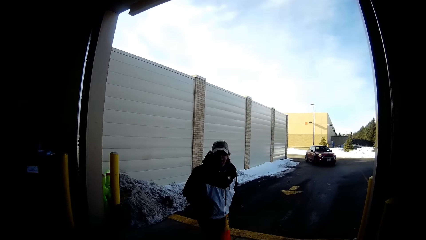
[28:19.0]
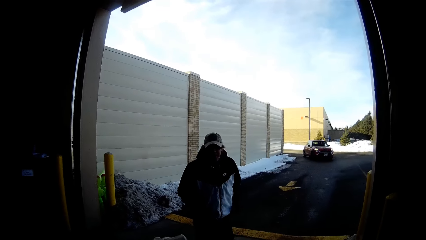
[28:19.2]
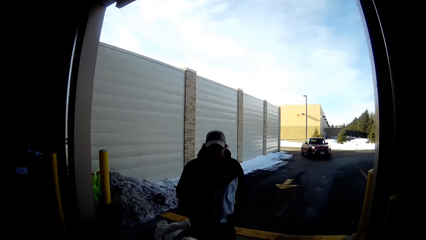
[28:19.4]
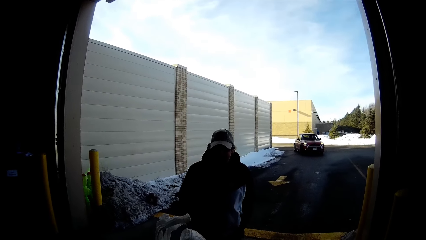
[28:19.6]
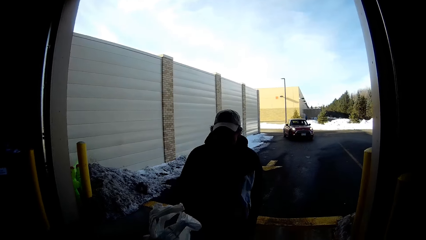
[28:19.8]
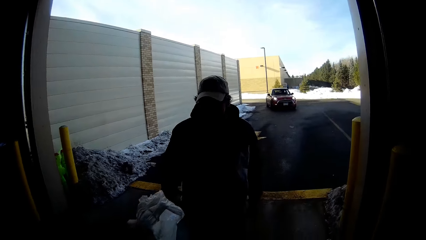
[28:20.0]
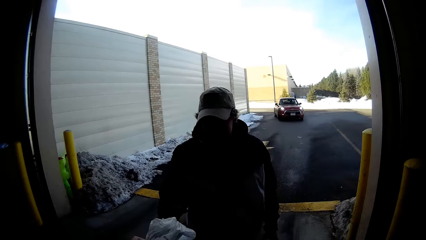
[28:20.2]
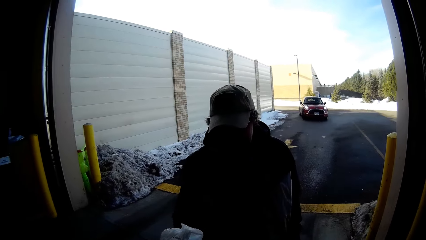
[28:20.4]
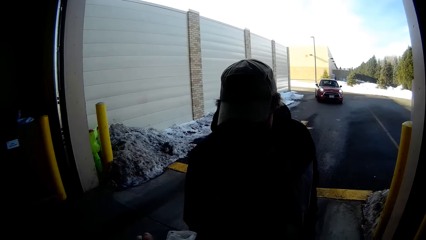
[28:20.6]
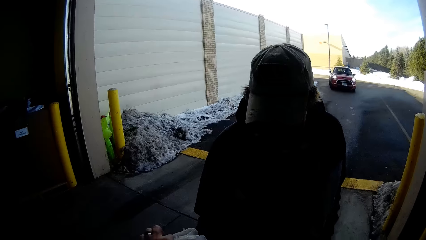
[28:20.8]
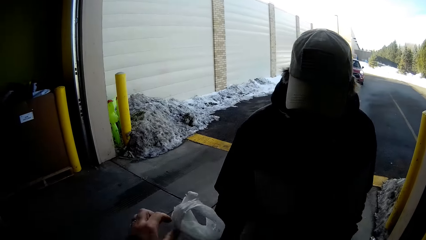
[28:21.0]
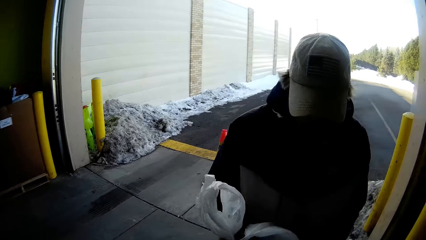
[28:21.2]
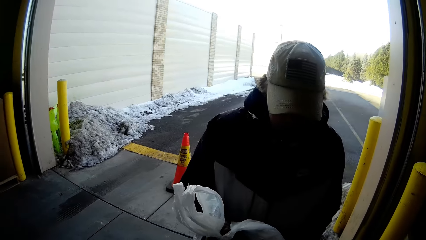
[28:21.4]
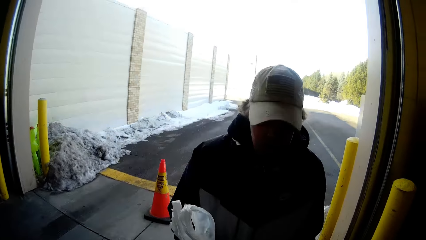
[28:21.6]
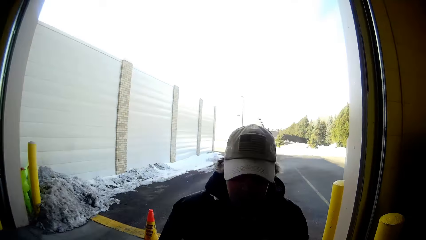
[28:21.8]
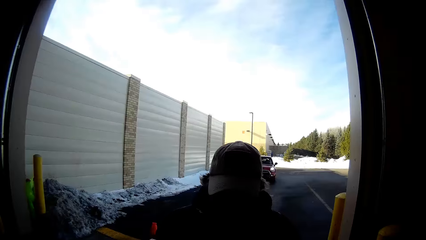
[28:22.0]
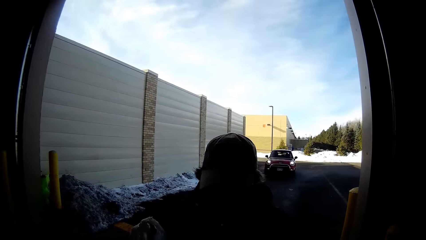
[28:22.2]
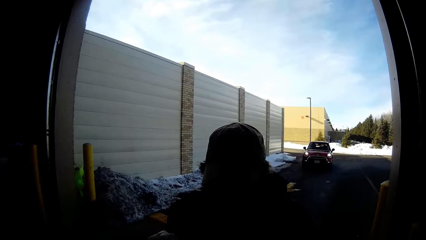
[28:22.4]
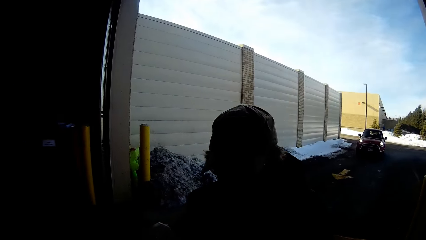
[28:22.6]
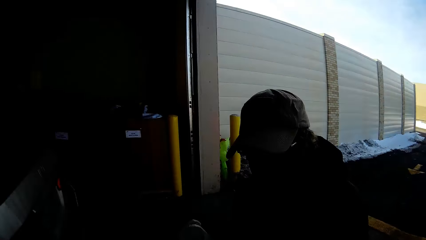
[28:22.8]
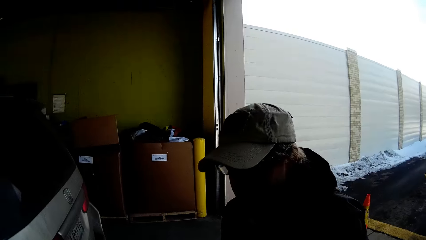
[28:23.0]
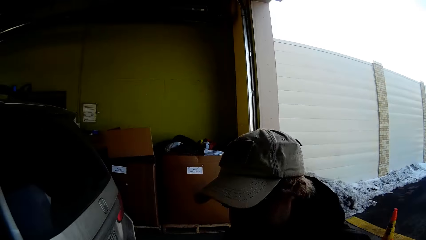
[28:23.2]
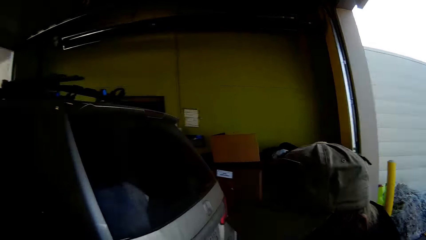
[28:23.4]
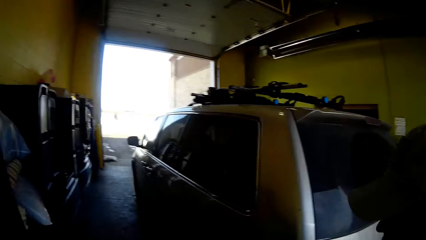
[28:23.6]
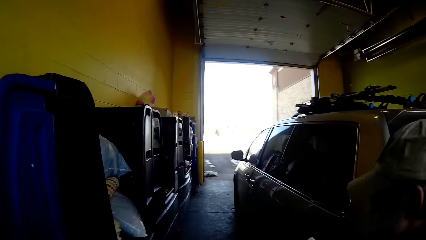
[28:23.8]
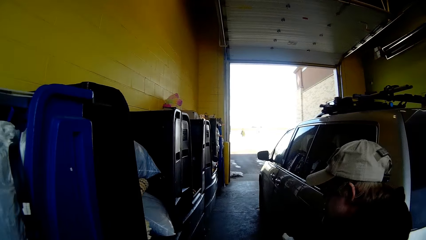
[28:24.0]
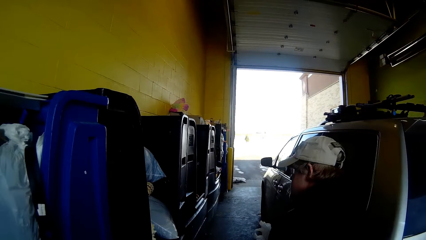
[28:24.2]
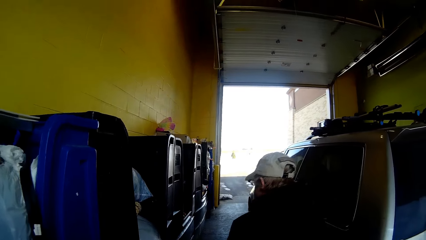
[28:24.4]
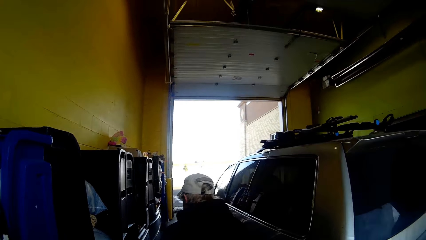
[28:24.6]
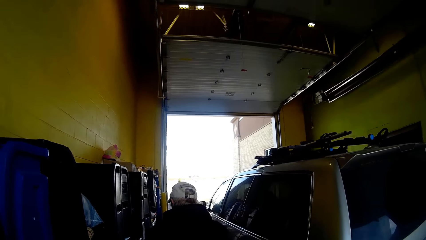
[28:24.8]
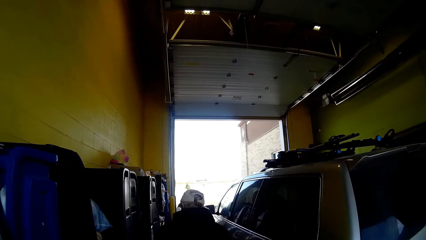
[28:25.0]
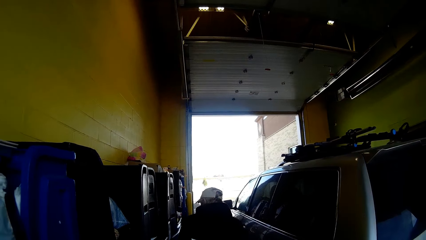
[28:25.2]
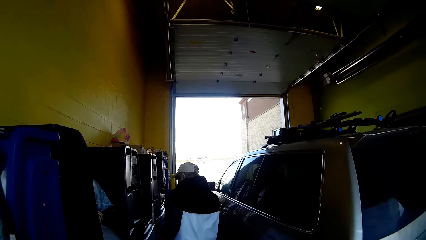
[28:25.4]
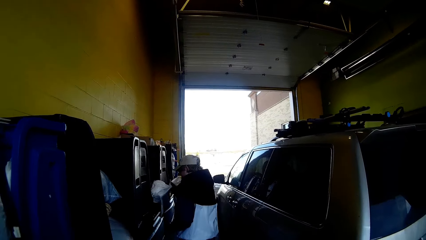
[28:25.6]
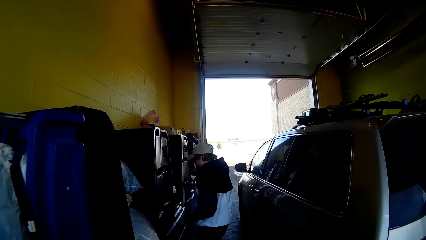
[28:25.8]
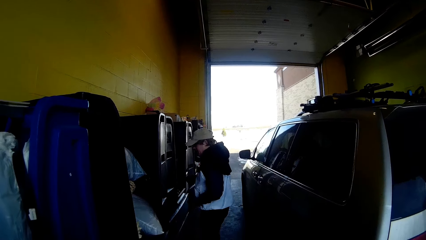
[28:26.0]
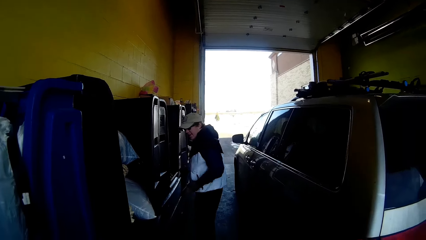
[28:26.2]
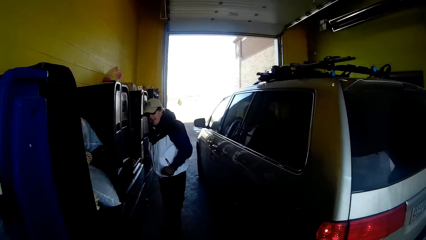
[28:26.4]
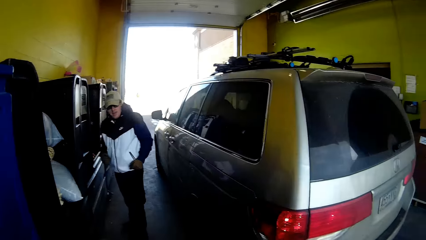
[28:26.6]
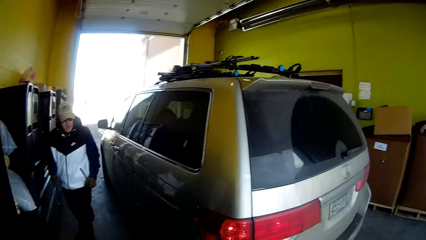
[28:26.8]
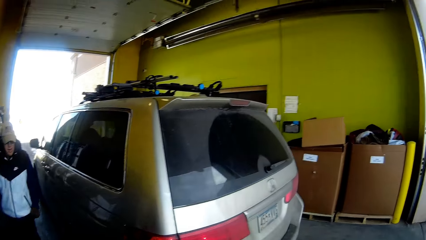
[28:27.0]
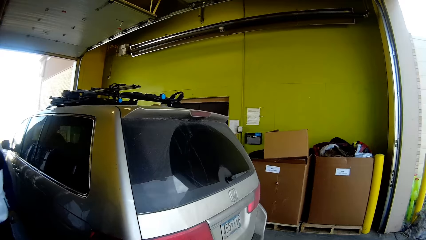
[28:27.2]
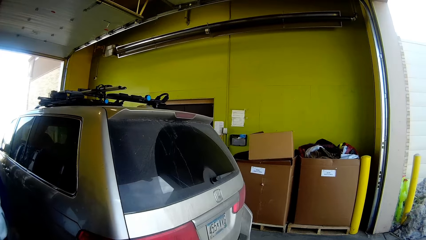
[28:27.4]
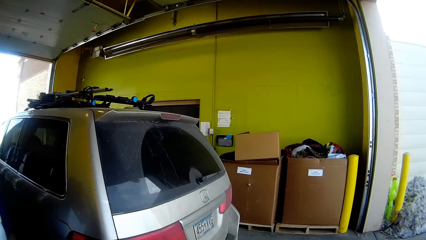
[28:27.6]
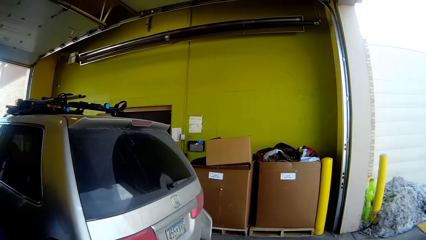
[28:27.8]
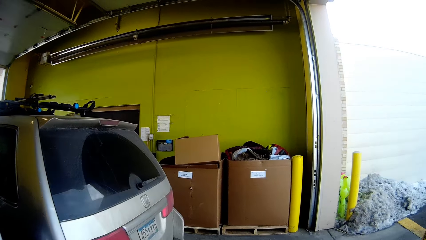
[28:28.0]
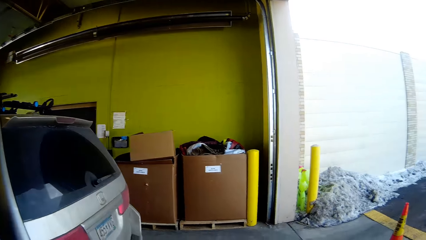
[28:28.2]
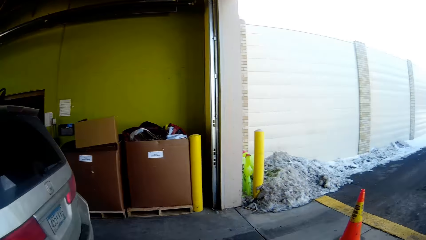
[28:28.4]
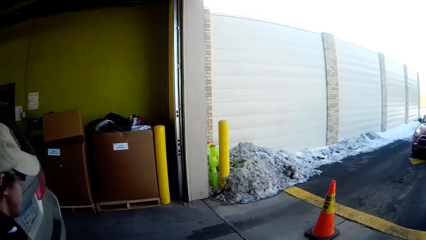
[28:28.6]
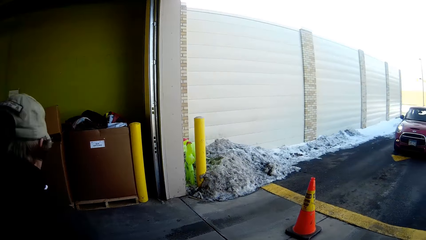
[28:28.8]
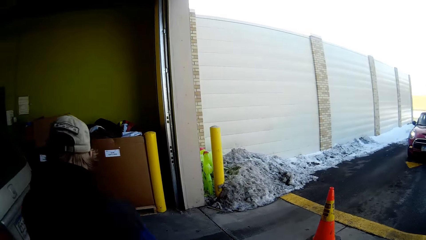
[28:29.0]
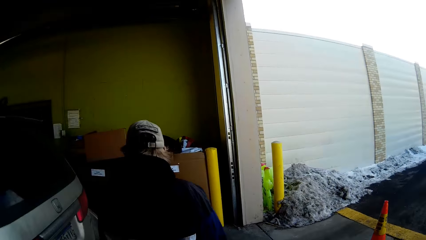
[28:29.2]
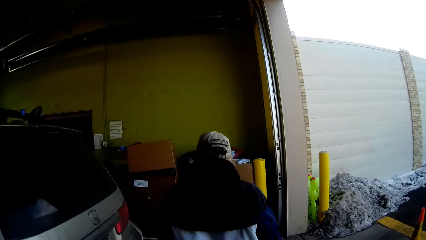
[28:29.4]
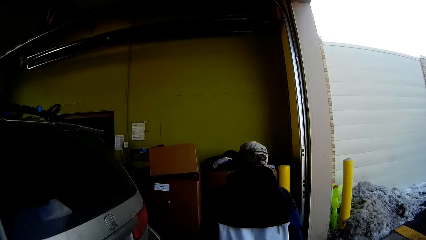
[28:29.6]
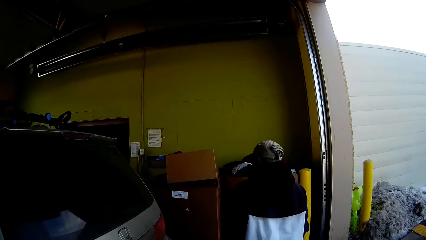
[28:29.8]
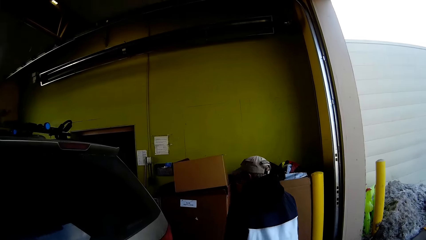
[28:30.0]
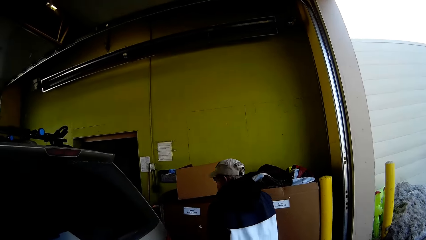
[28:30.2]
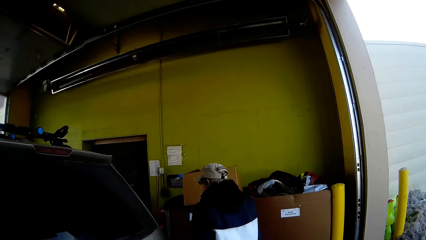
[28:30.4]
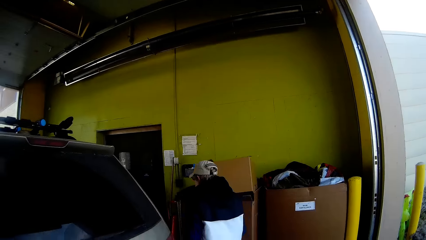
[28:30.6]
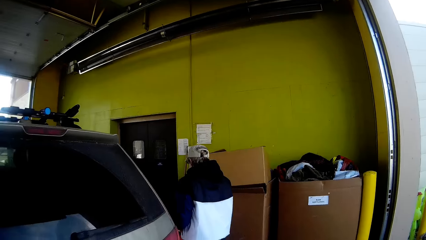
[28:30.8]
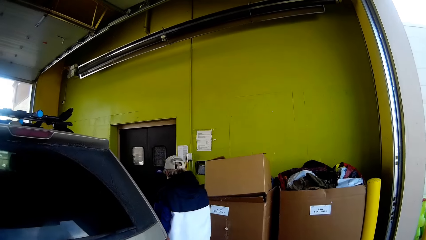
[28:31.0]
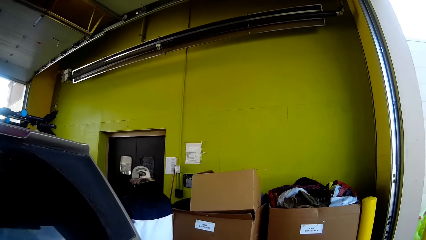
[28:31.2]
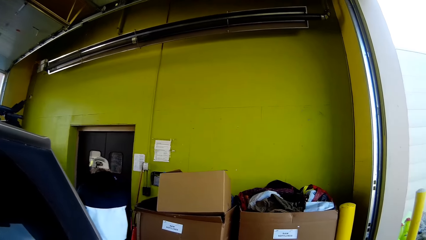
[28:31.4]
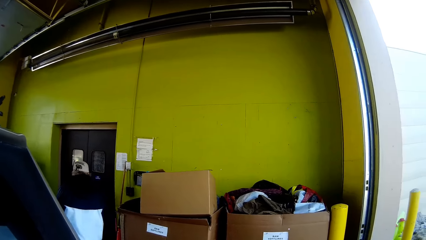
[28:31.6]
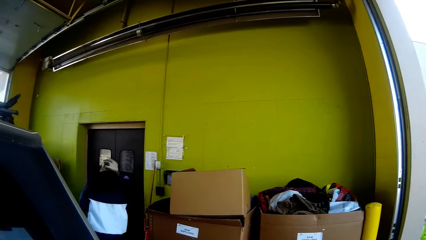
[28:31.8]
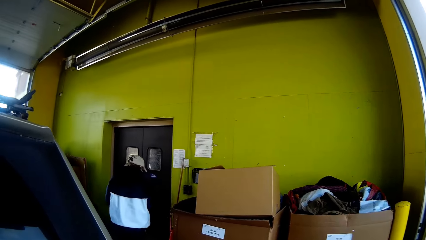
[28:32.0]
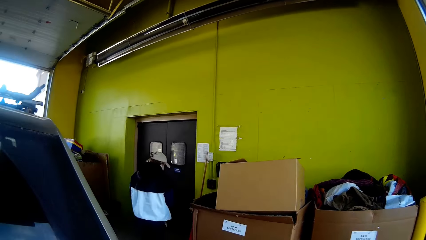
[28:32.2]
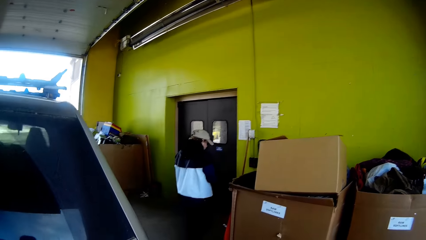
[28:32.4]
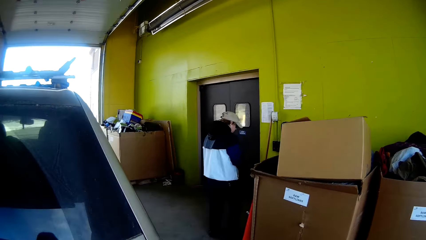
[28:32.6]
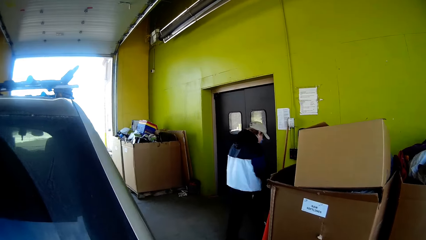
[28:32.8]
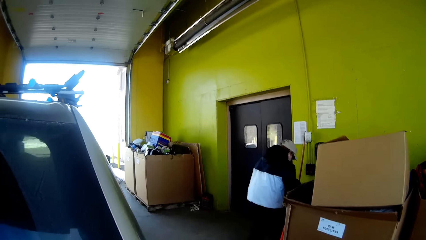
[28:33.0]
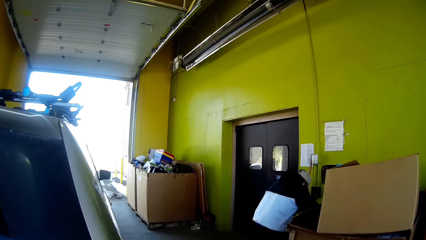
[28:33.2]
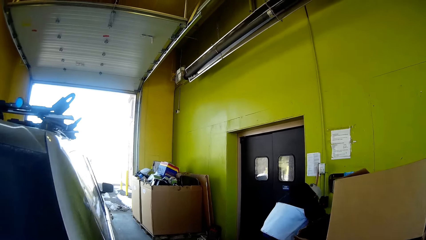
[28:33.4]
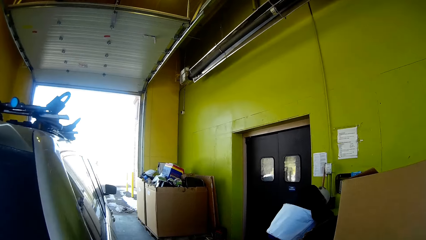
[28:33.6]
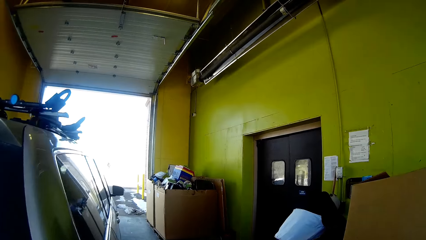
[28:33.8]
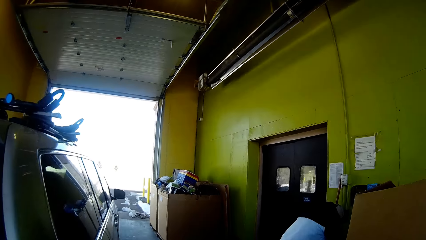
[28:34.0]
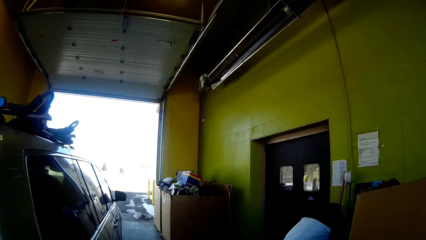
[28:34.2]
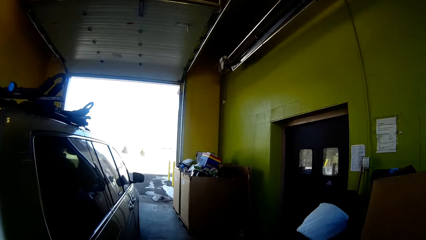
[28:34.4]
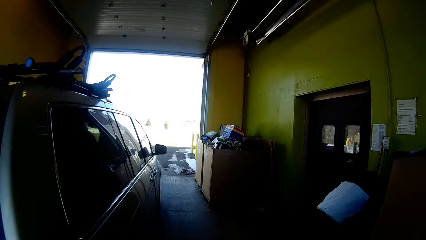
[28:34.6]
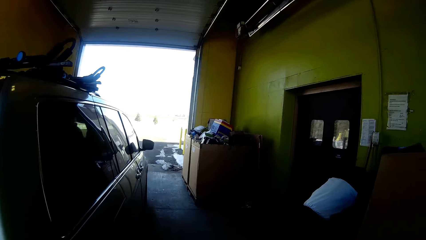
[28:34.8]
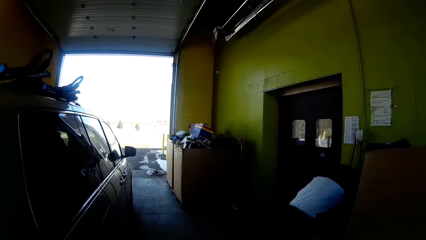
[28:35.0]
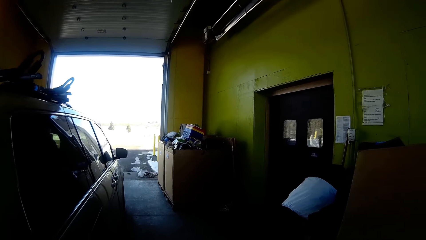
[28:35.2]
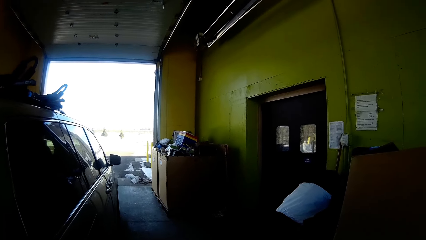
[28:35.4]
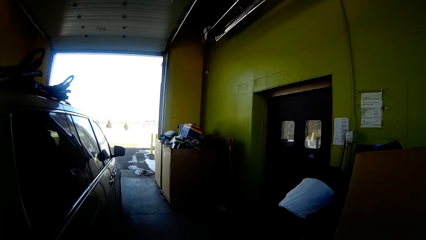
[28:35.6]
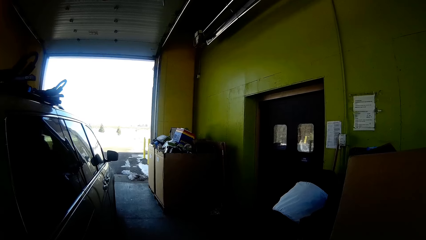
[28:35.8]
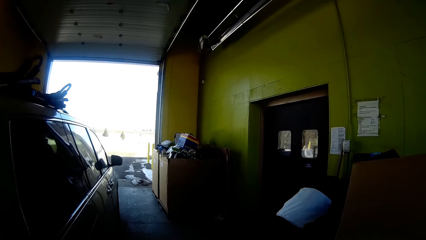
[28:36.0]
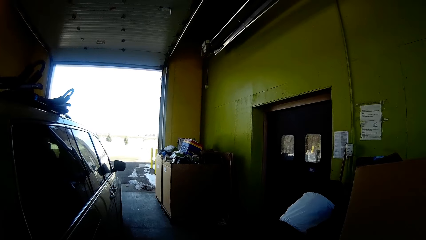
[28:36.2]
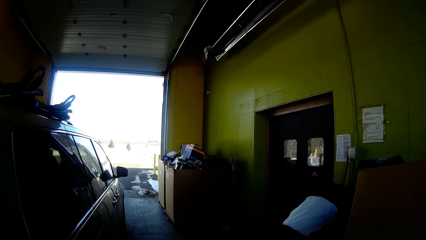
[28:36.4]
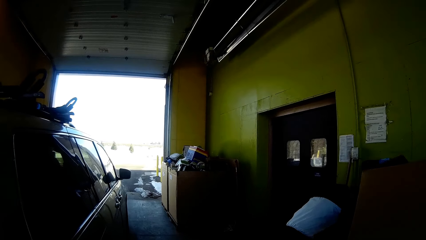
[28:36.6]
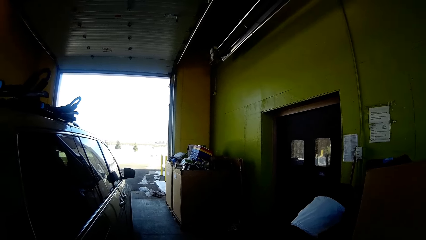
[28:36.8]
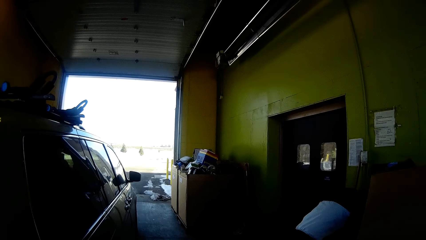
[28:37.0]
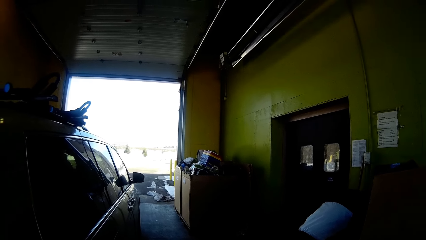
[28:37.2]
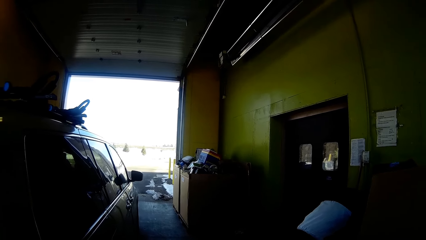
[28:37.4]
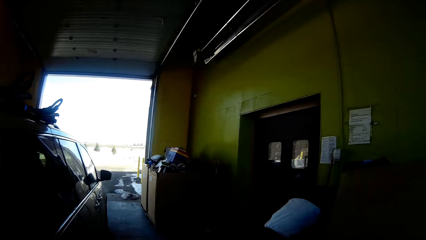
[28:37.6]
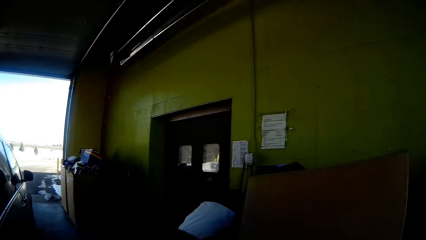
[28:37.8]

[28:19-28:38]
A man walks towards the camera wearer. The camera wearer hands the paper bag to the man. They observe the man. The man walks past the camera wearer. The man throws the paper bag in the trash can. The man walks towards the camera wearer. The camera wearer follows the man. They observe the man.
